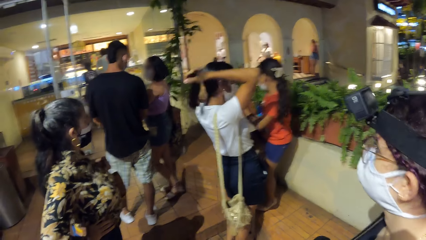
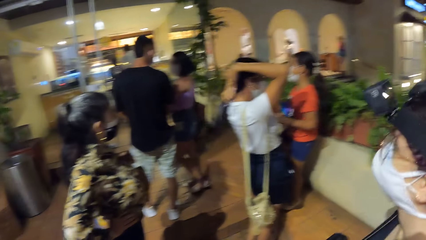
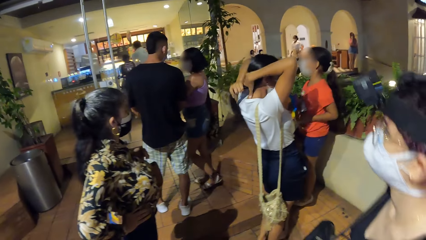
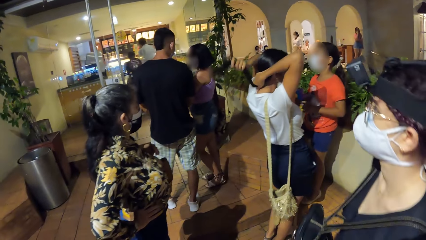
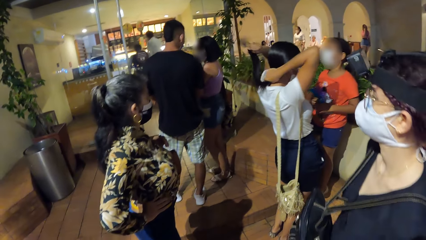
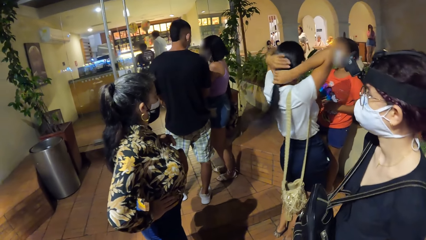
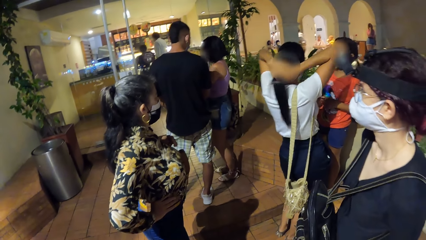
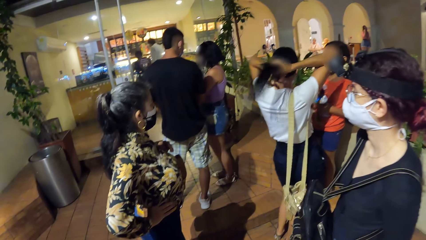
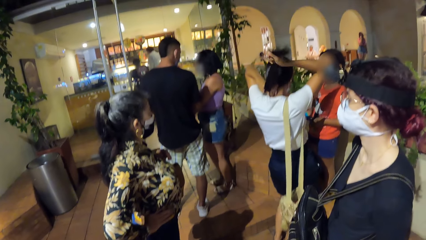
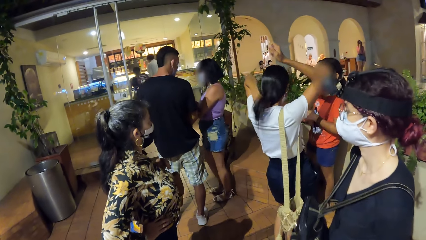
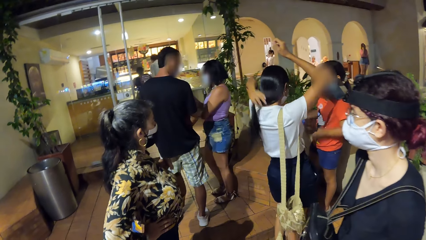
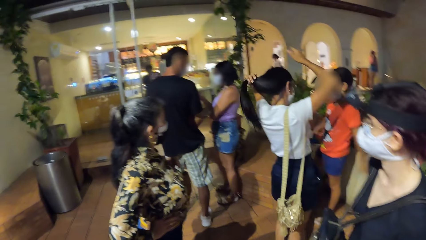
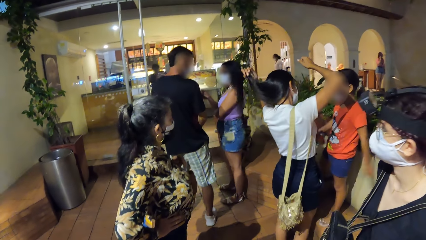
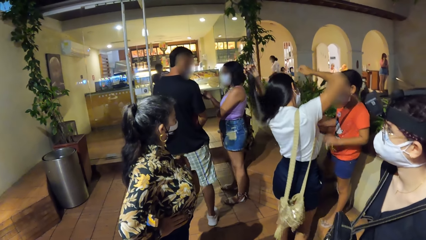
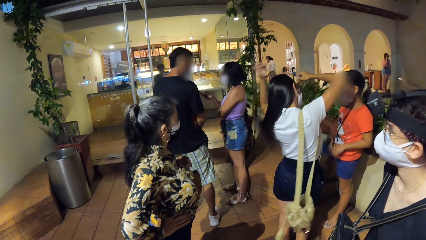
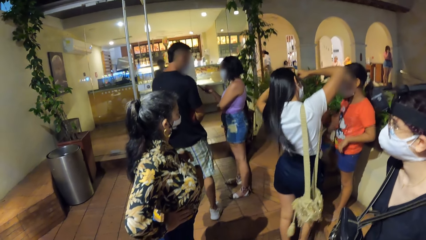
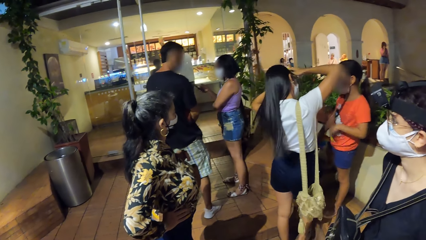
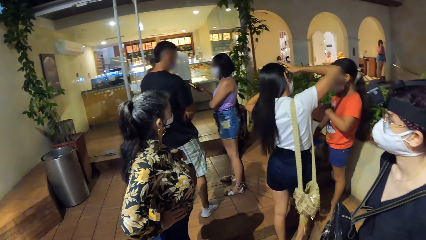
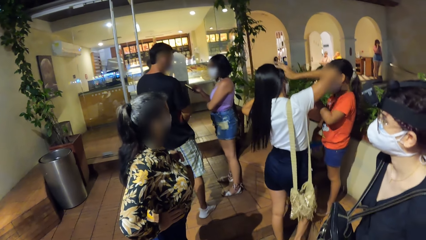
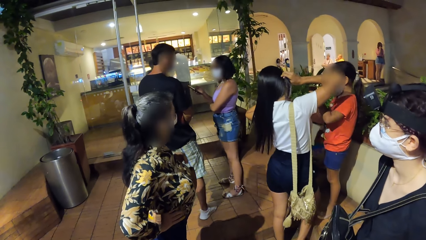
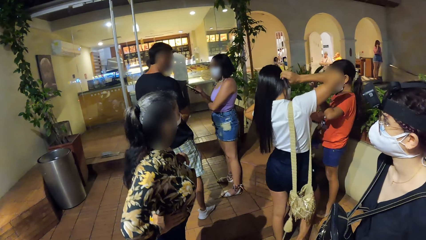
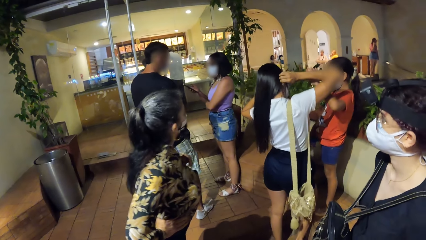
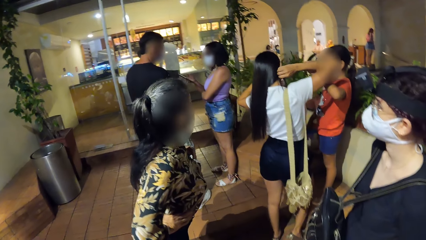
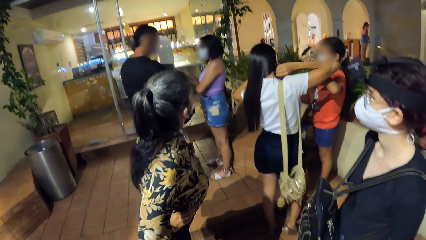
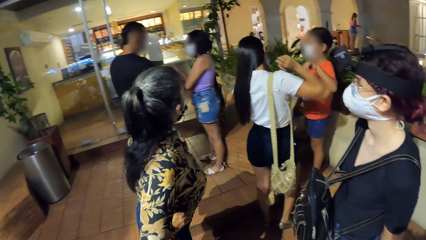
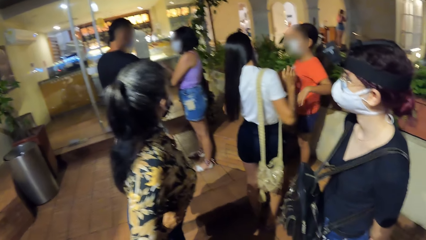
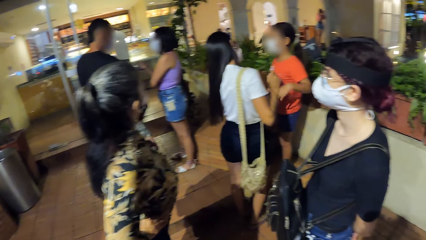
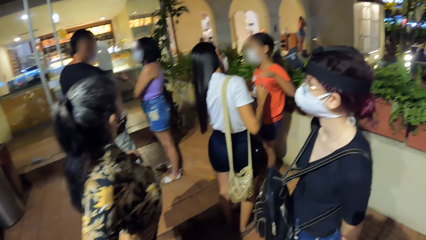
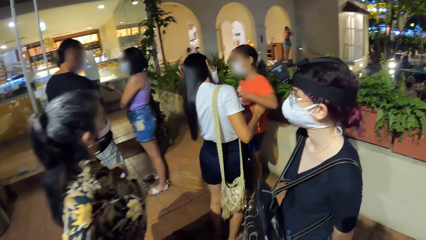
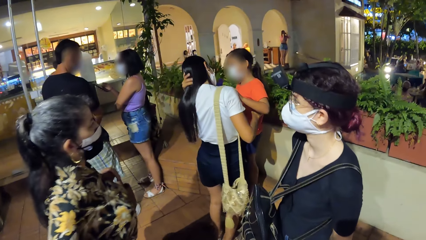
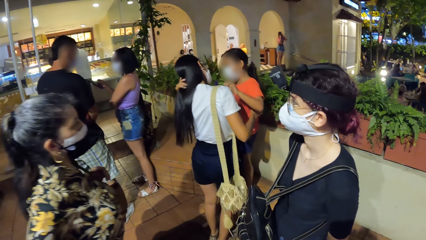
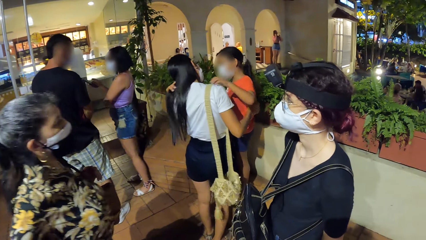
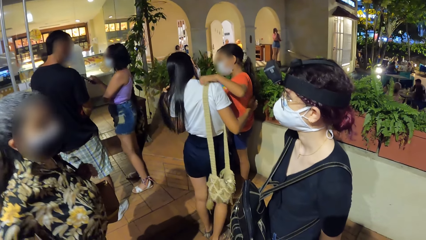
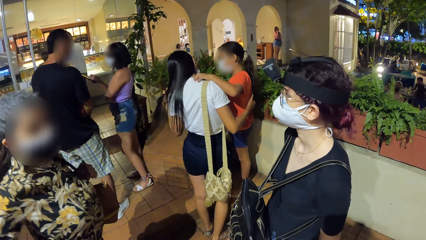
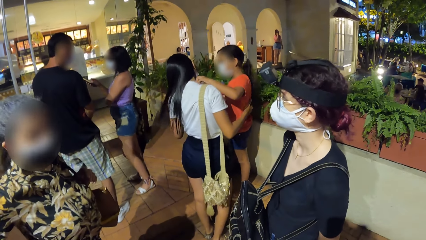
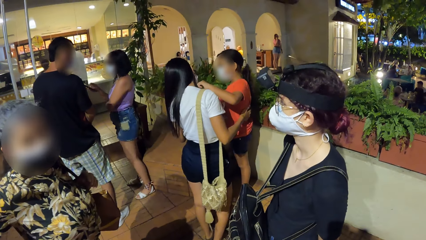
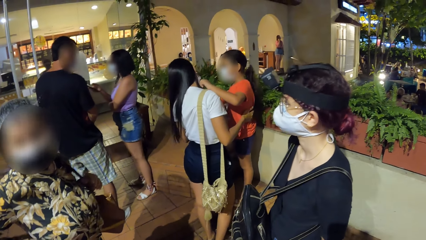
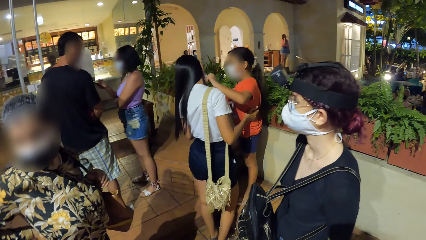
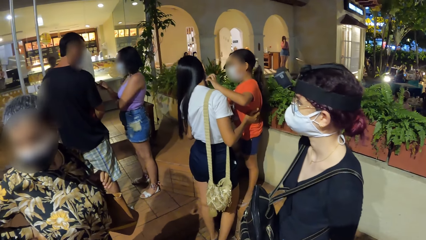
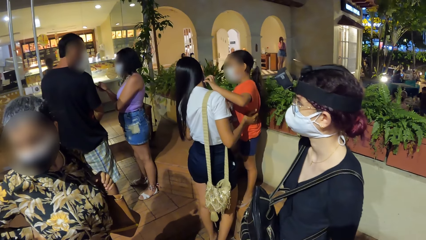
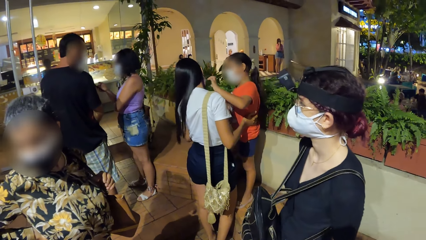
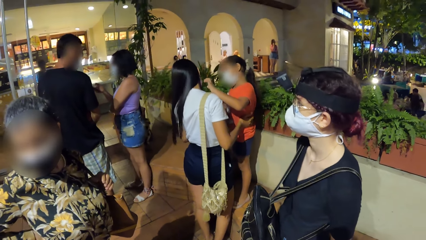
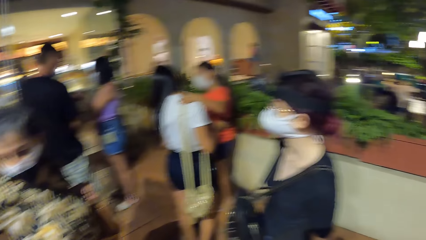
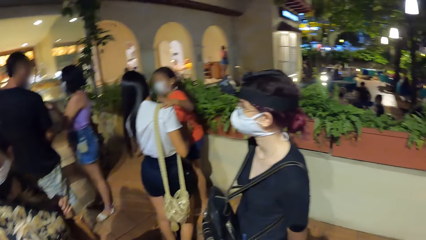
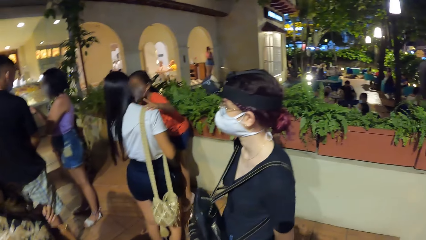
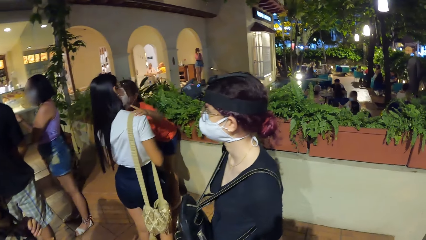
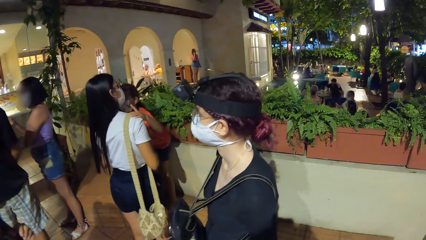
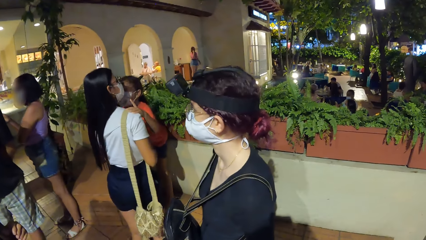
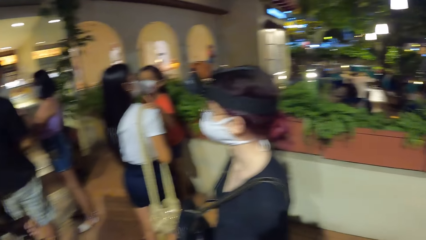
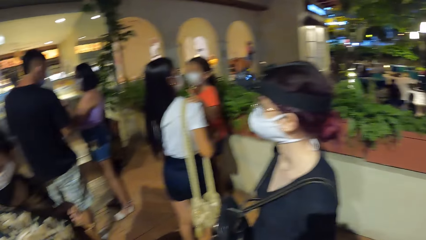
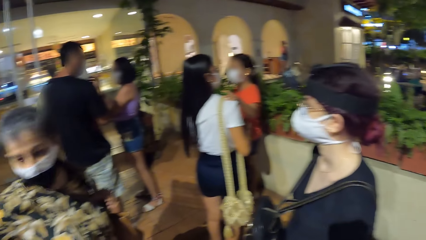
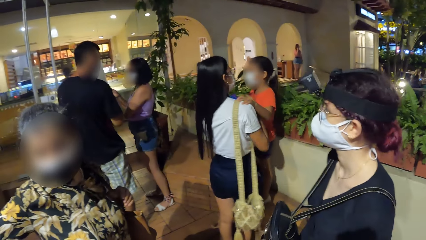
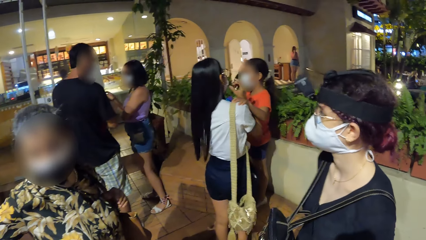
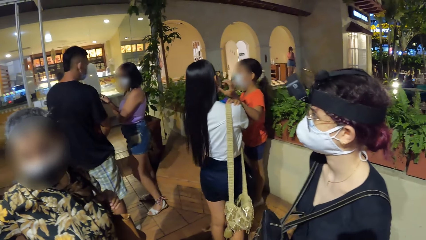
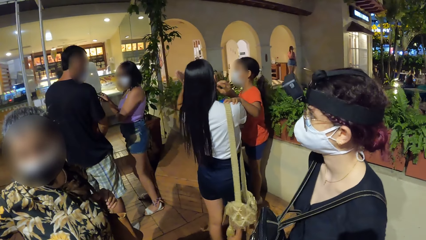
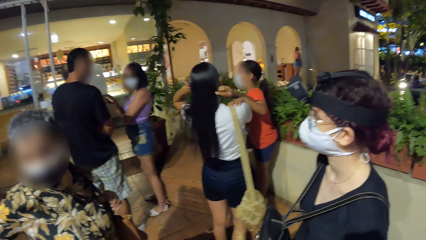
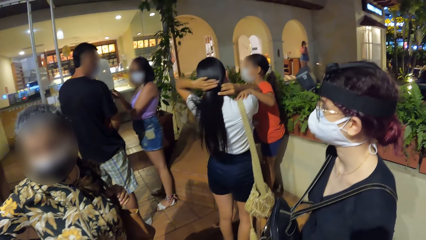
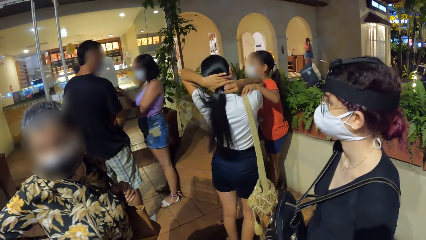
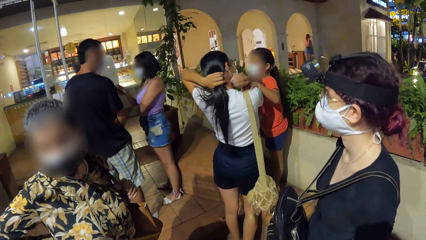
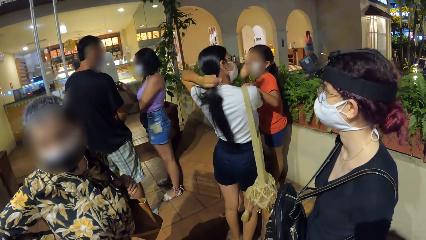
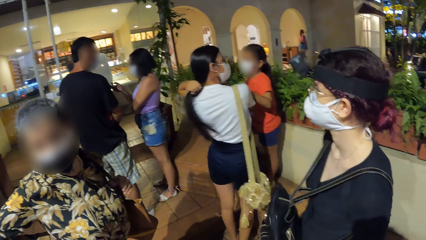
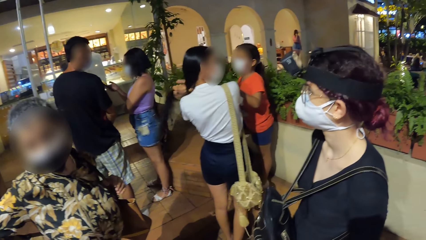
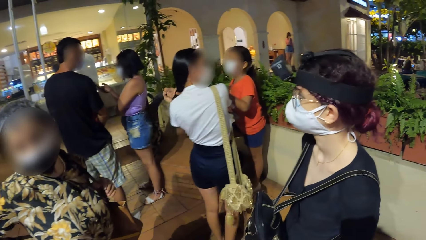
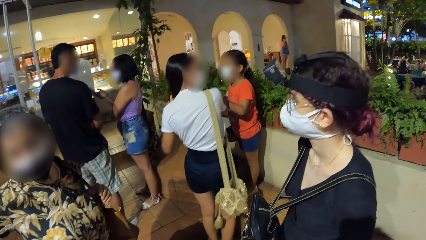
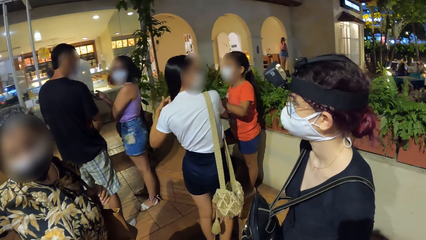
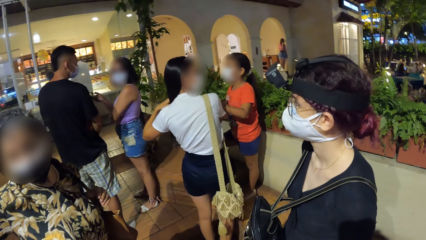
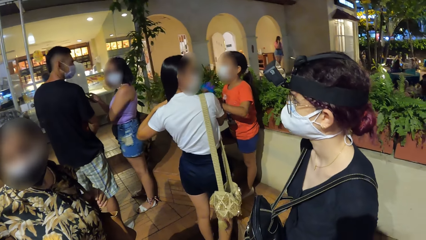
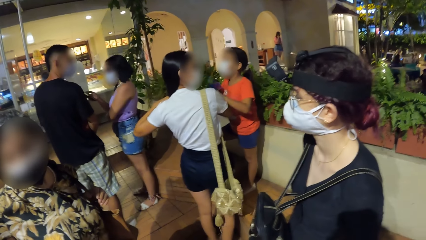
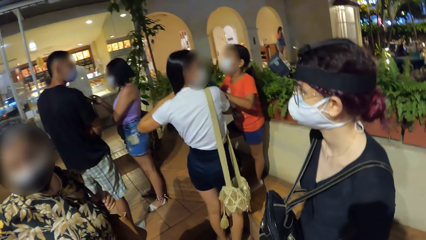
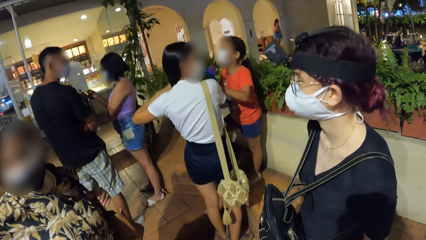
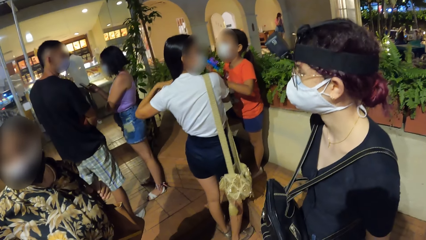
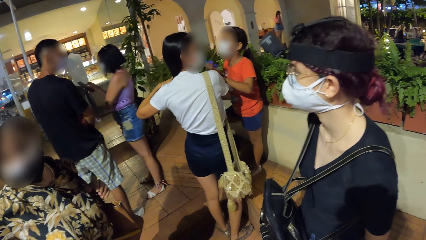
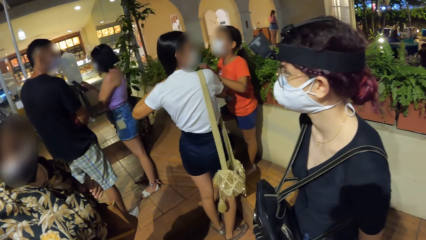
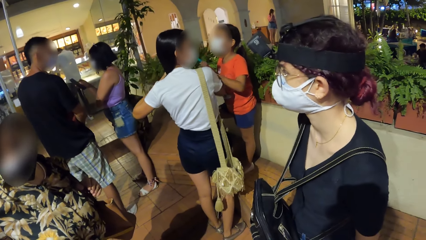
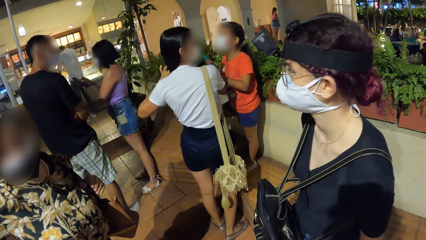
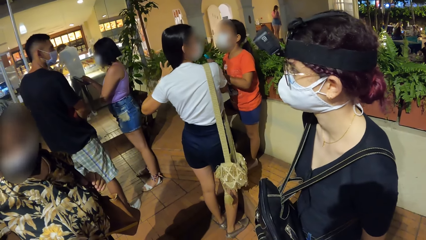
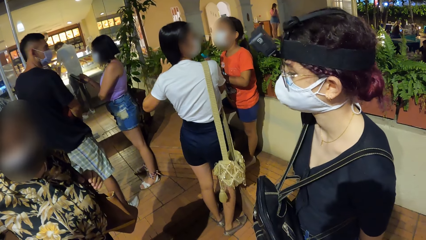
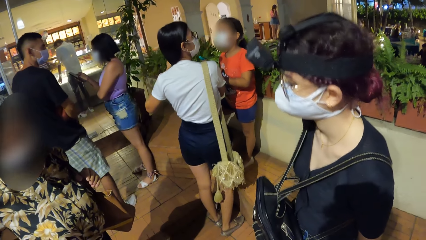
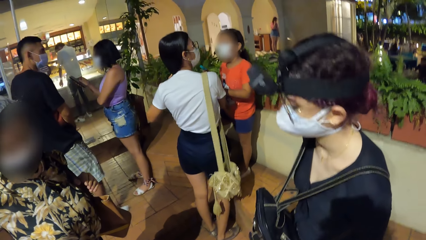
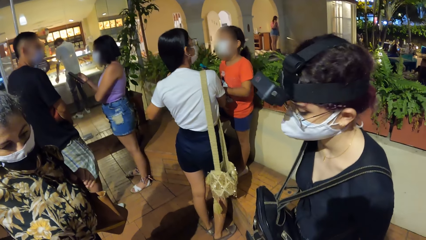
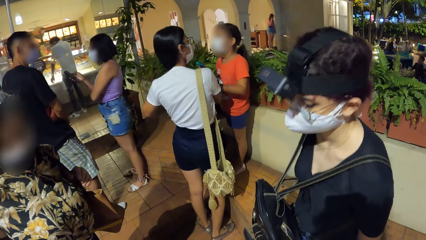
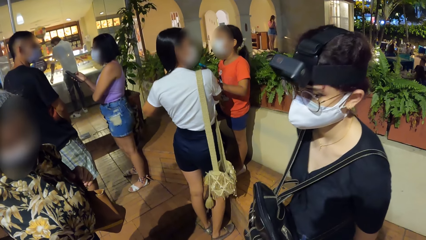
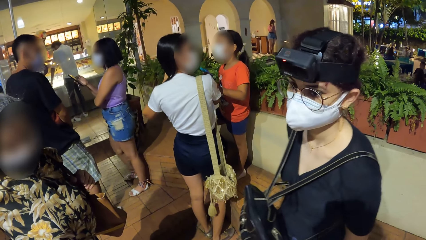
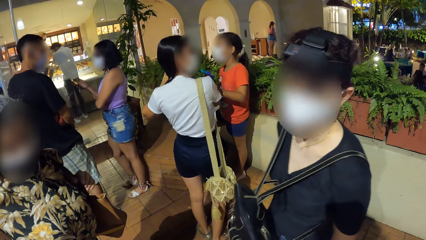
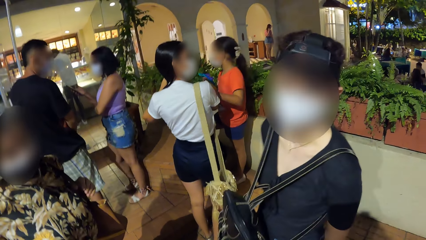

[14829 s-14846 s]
The woman operates a phone with her right hand.
